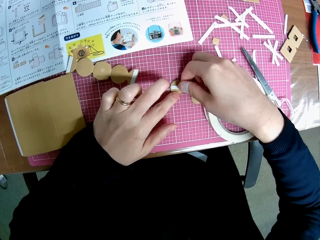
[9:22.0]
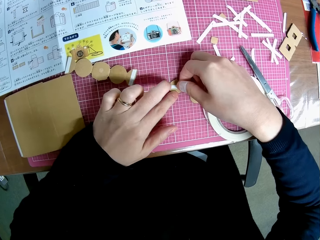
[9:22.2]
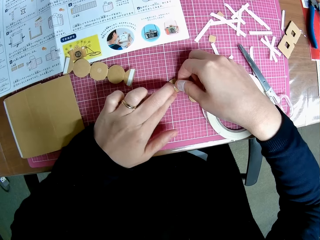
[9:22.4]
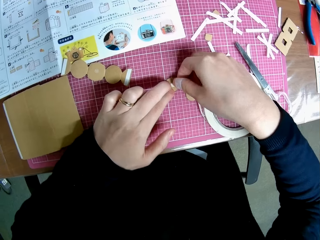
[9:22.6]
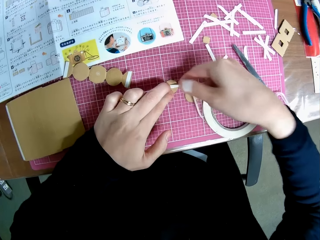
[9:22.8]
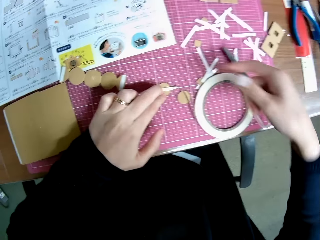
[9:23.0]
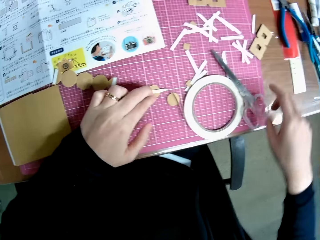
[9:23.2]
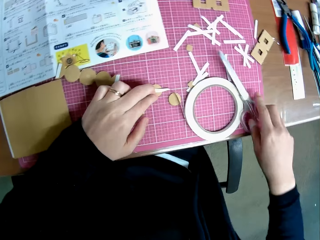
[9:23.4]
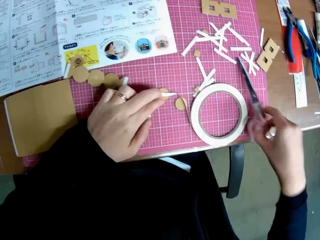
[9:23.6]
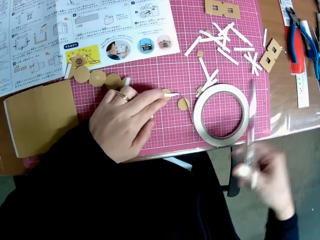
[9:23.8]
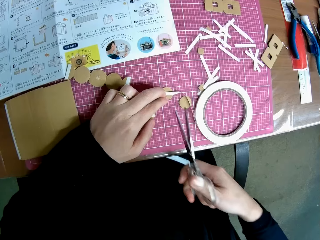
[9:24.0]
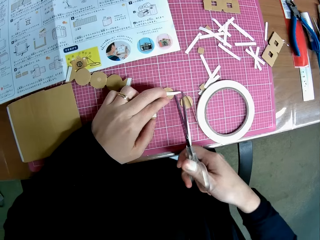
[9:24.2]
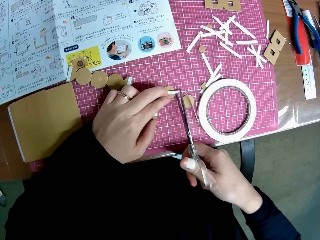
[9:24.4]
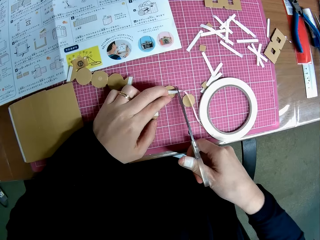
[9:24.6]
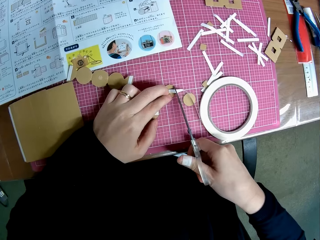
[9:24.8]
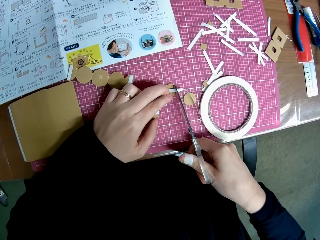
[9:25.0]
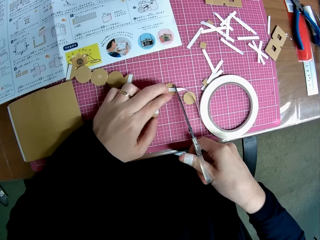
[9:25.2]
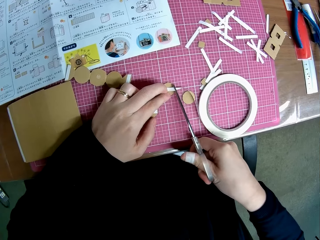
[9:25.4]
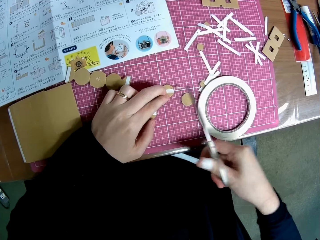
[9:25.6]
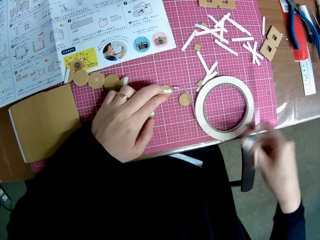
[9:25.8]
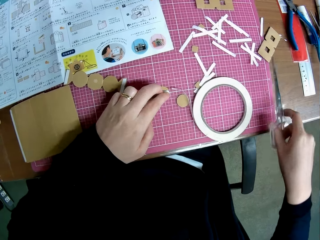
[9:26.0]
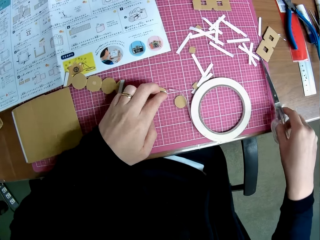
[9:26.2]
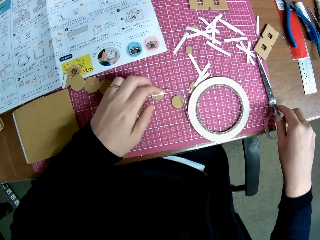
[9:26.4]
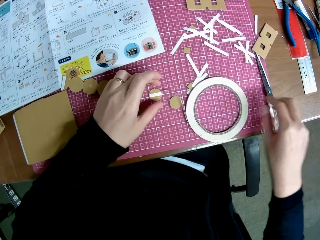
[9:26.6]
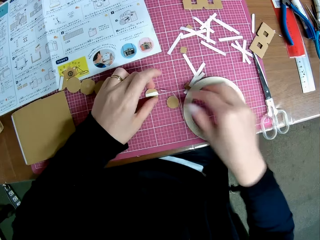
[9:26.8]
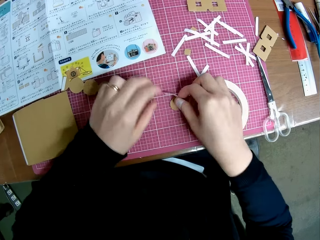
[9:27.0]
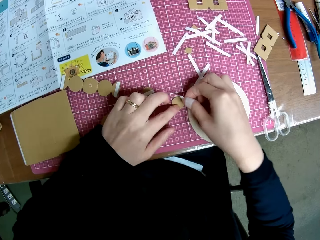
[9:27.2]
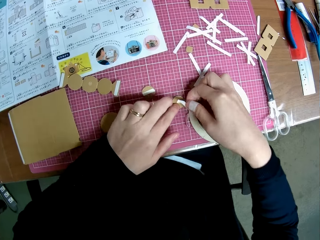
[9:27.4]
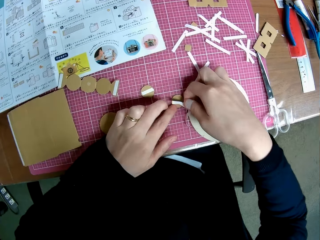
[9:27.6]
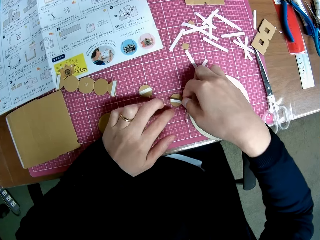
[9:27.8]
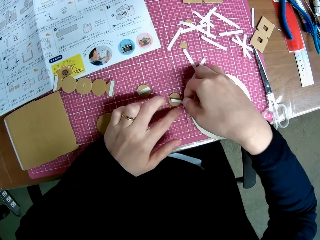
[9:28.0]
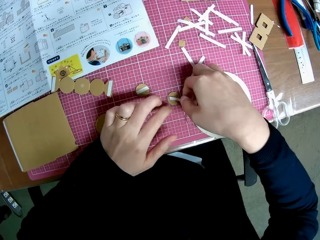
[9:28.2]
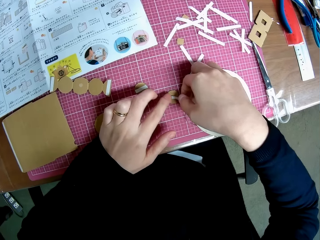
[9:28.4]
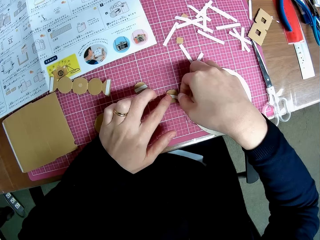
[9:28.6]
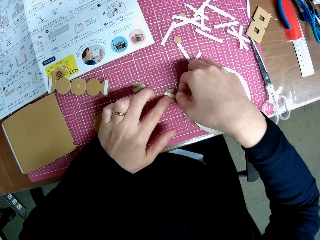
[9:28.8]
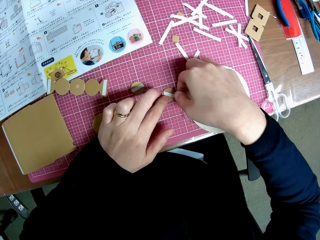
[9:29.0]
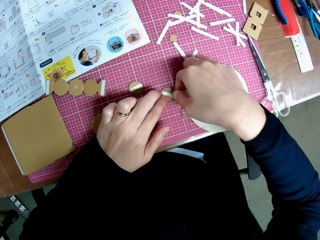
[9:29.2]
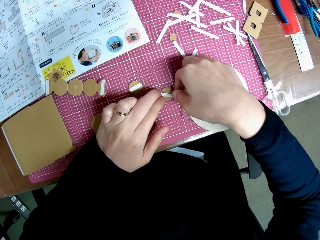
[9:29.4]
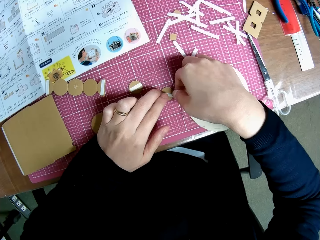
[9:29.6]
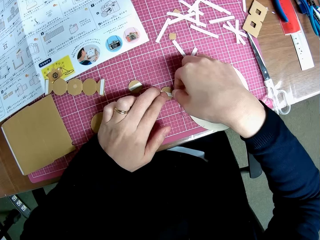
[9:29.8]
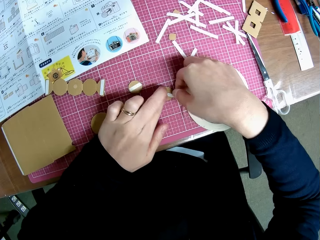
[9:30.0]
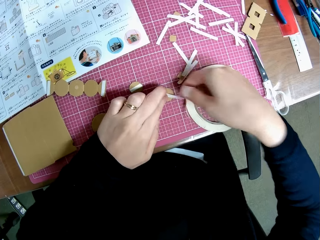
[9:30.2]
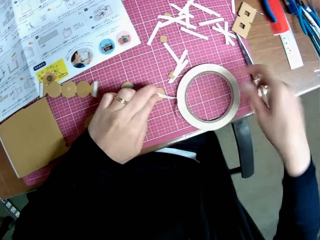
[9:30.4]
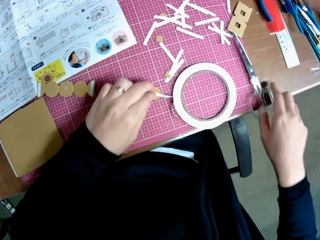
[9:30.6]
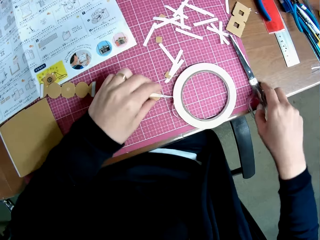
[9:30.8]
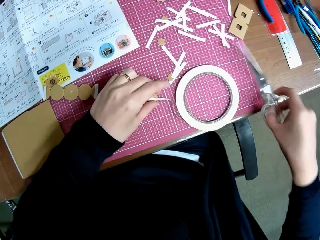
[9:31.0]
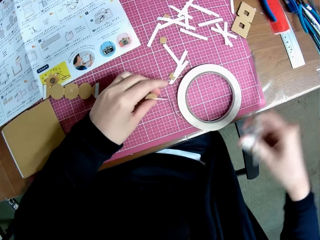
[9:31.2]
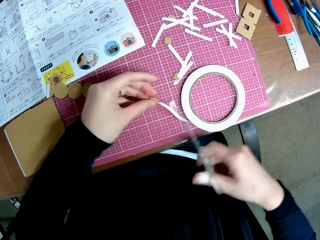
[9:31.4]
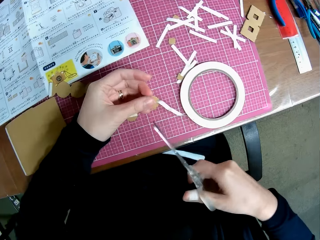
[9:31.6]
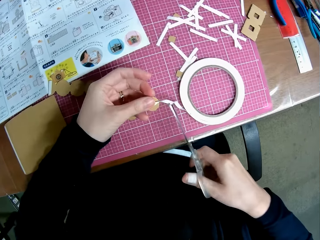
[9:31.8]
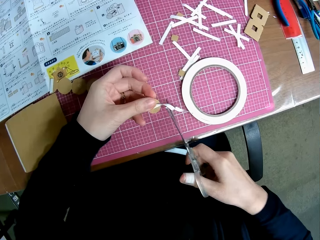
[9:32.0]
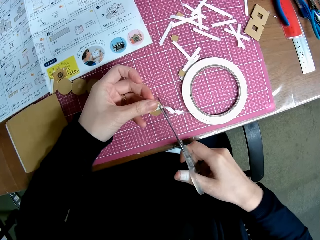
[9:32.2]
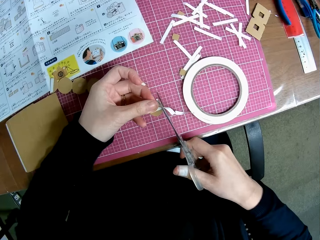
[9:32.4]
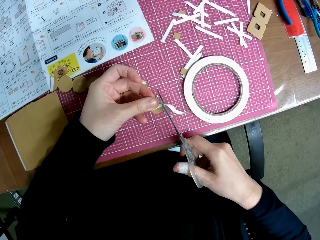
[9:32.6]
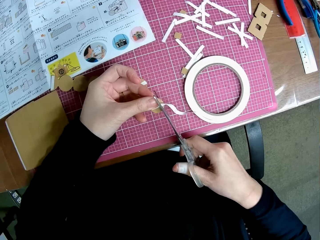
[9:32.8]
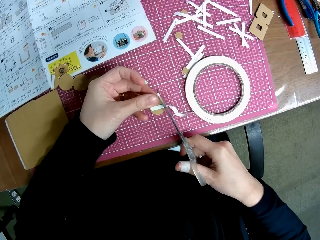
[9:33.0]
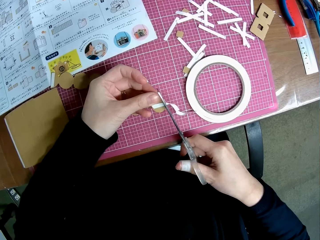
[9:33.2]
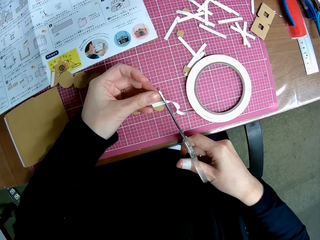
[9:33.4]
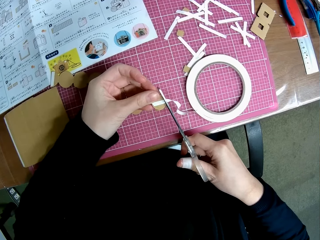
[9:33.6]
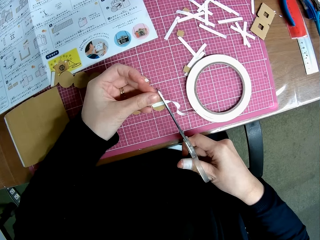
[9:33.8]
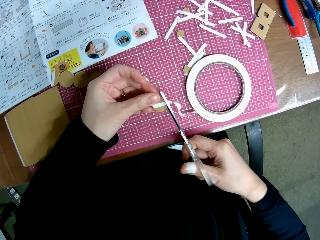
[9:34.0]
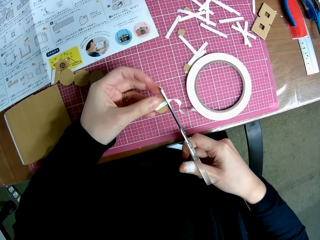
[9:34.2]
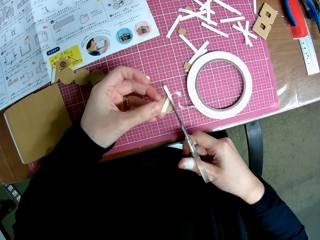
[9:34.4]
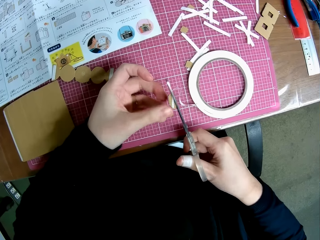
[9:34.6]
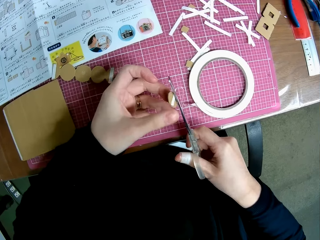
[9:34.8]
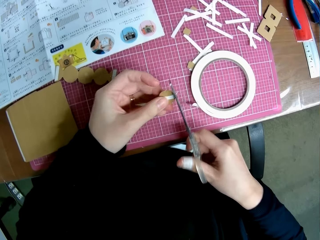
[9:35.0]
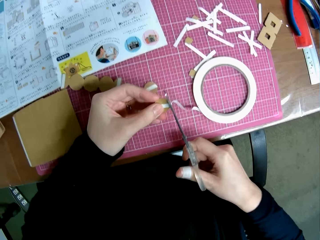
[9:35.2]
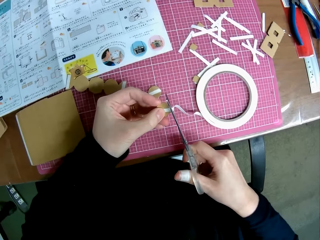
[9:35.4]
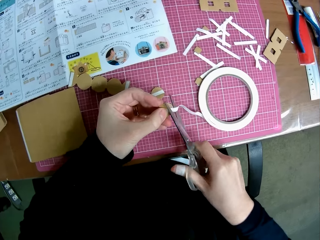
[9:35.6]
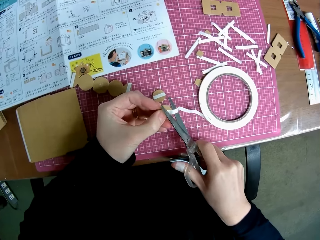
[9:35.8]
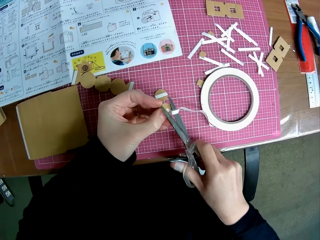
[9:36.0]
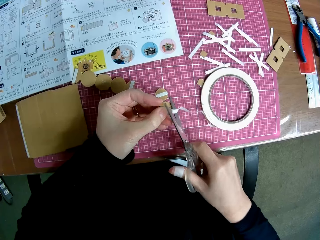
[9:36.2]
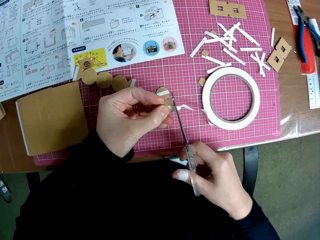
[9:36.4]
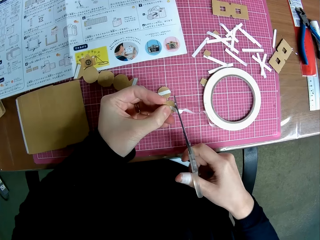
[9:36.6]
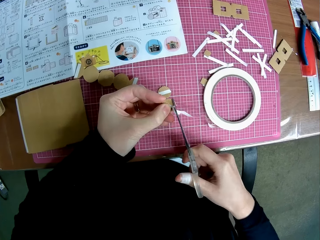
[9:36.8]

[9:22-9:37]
The camera wearer picks the scissors from the table. They cut the sellotape with the scissors. They put the scissors on the cutting mat. They move the cardboard craft. They stick the sellotape on the cardboard craft. They pick up the scissors. They cut off the sellotape.

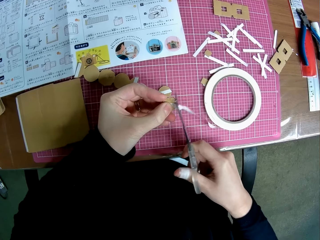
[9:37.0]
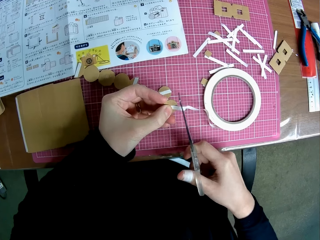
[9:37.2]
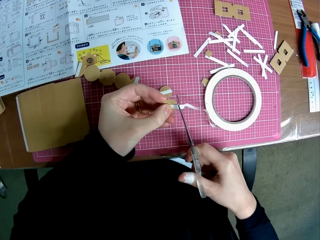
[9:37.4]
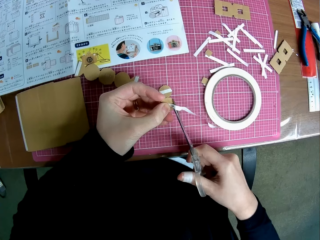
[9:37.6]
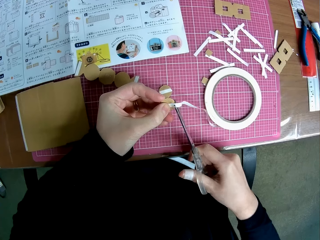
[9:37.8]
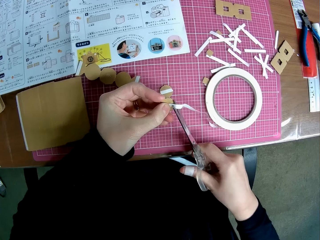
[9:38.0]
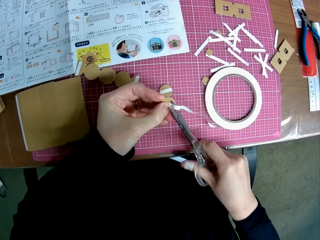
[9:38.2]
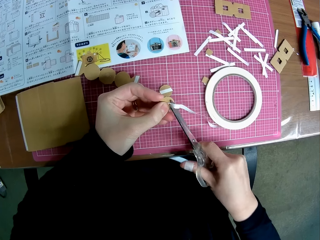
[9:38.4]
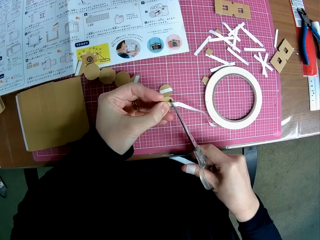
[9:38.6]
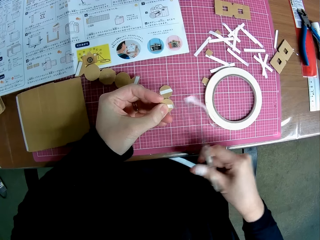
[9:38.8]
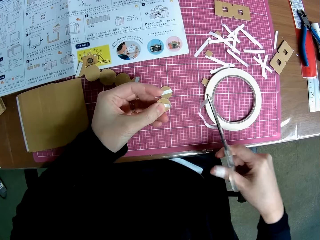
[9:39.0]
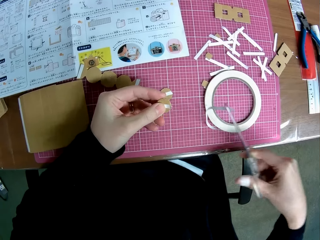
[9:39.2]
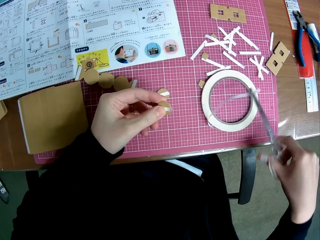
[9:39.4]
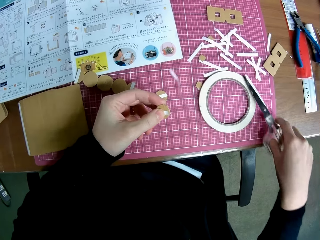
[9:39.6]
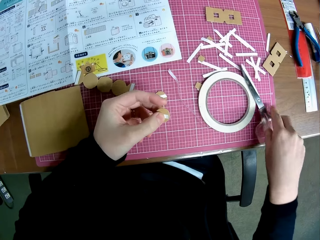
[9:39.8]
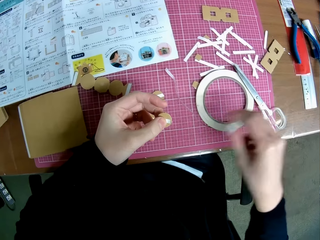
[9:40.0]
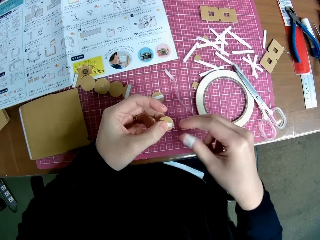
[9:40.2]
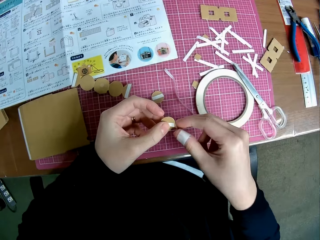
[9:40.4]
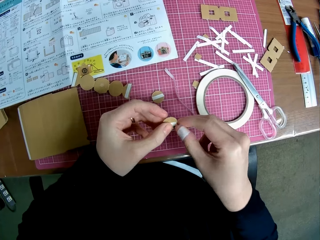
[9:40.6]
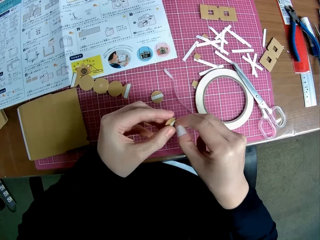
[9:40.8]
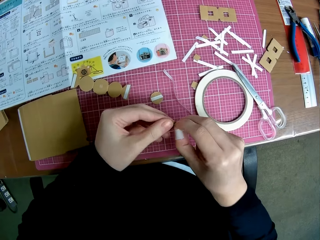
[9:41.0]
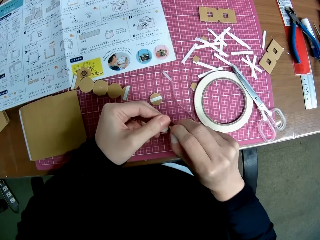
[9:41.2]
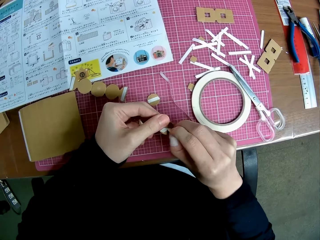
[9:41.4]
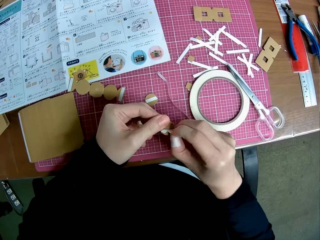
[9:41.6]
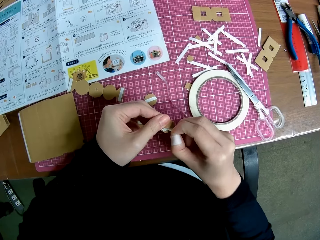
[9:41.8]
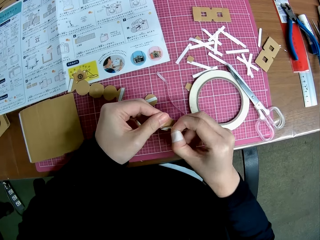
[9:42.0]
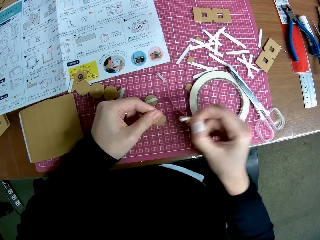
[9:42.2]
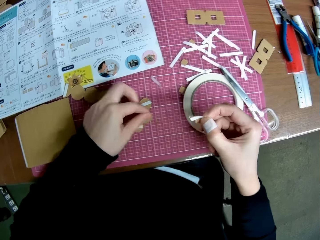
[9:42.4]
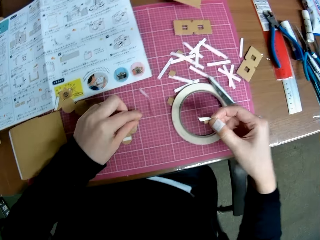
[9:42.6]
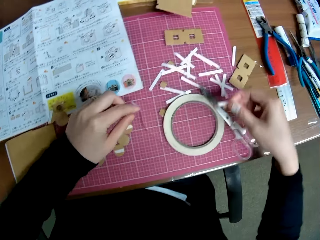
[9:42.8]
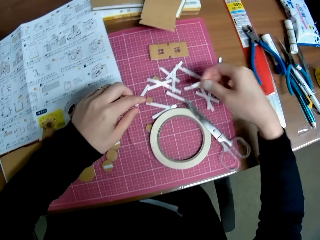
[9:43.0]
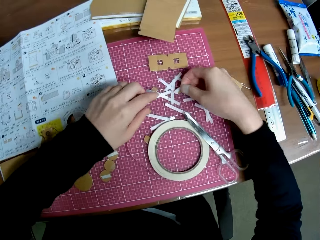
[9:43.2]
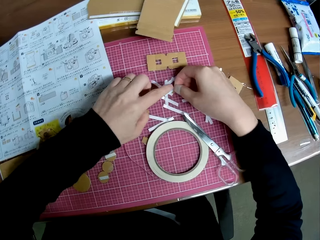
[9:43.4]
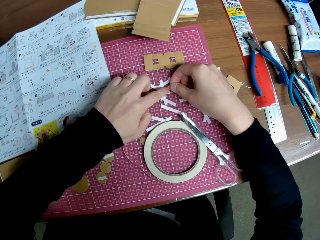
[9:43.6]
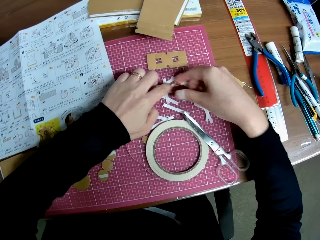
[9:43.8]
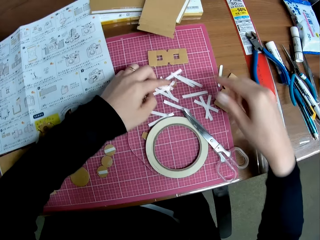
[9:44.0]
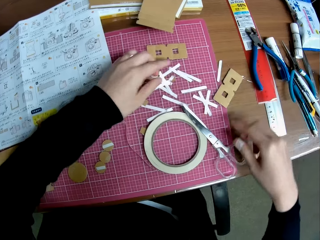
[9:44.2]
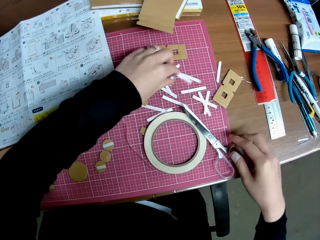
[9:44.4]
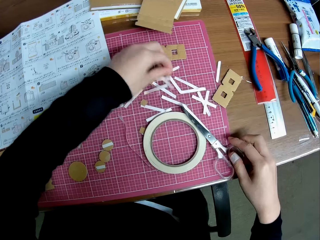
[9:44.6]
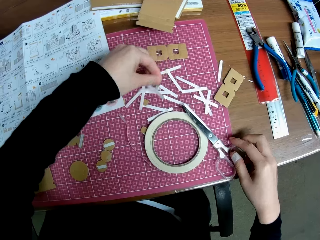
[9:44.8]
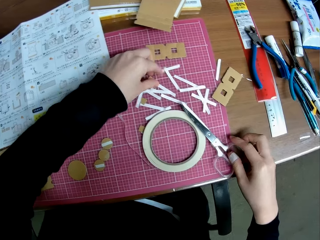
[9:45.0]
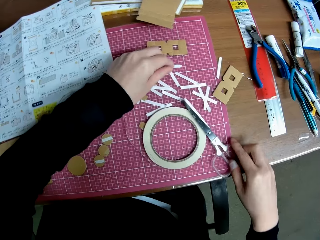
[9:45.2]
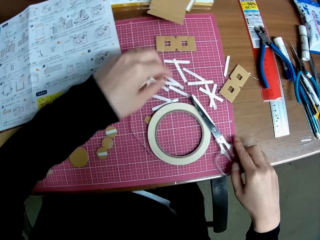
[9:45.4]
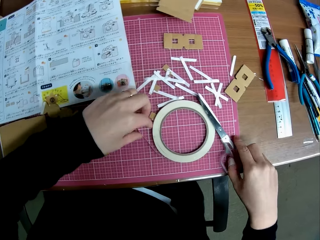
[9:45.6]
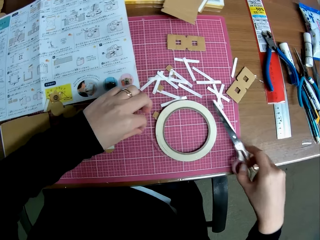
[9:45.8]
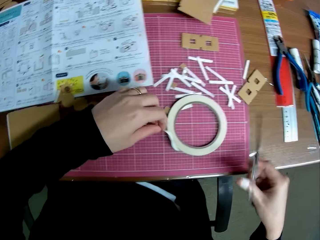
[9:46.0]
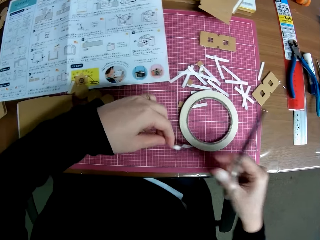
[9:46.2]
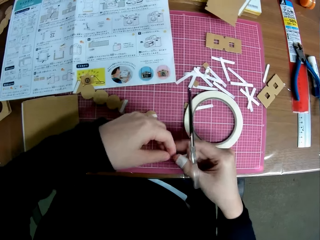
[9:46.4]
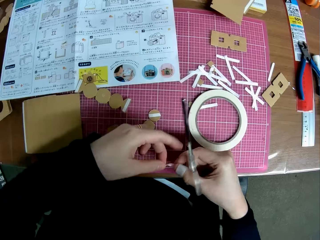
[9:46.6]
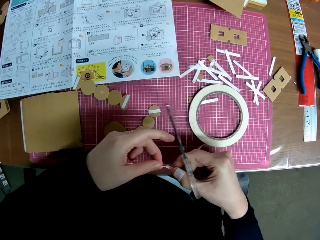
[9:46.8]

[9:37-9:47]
The camera wearer puts the scissors on the cutting mat. They remove the sellotape on the cardboard craft. They put the cardboard craft on the table. They drop the sellotape on the table. They stick the piece of sellotape on the other crafting materials. They move the crafting materials. They pick up the scissors.
